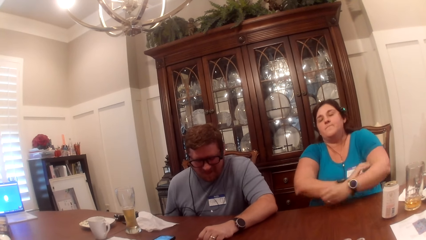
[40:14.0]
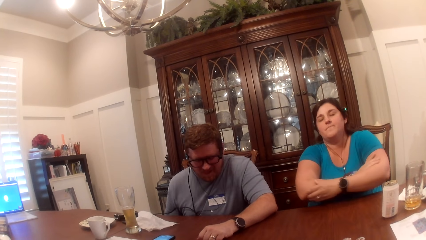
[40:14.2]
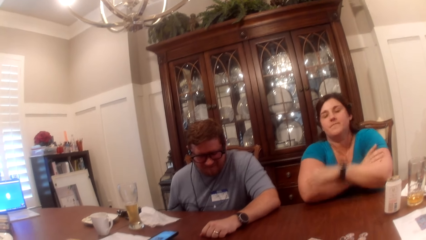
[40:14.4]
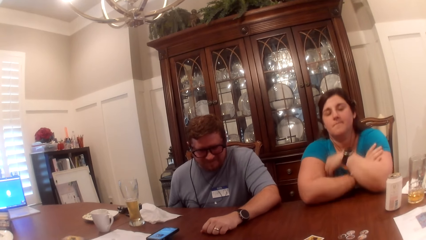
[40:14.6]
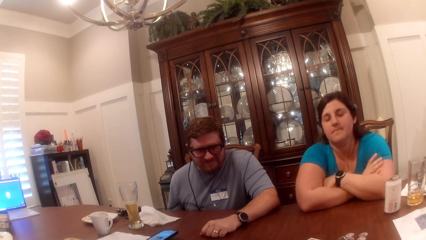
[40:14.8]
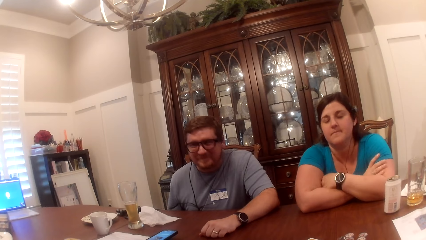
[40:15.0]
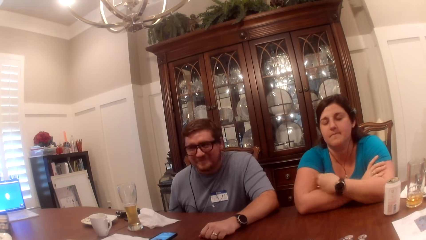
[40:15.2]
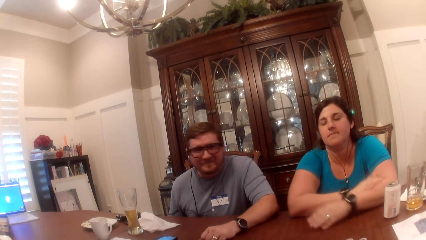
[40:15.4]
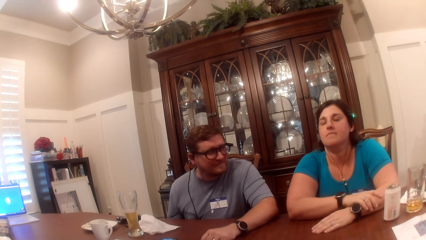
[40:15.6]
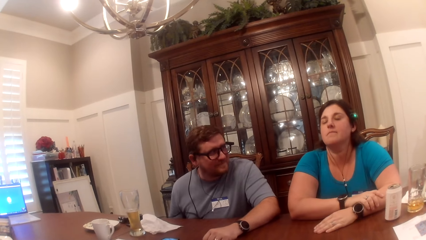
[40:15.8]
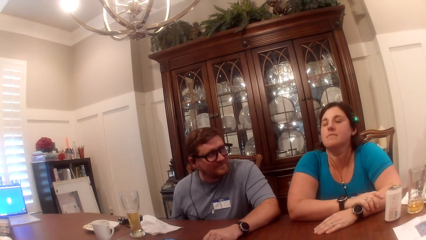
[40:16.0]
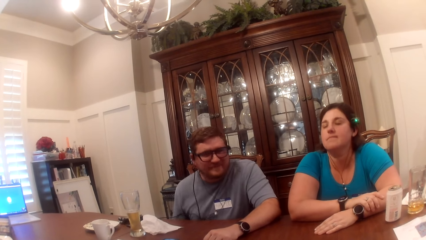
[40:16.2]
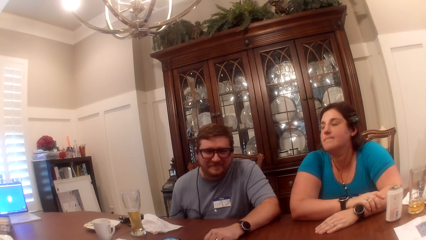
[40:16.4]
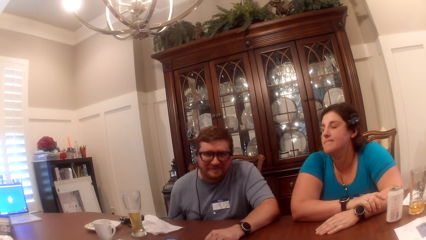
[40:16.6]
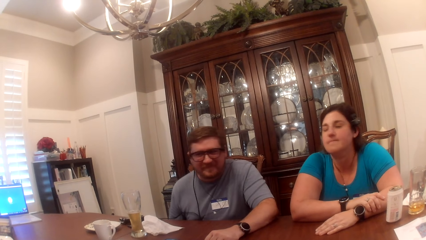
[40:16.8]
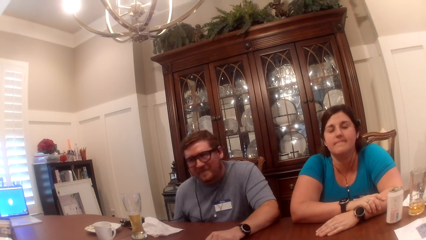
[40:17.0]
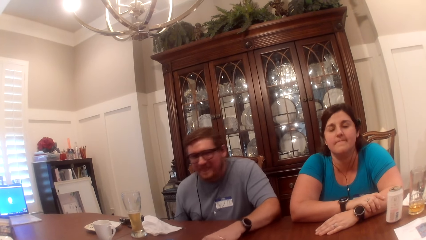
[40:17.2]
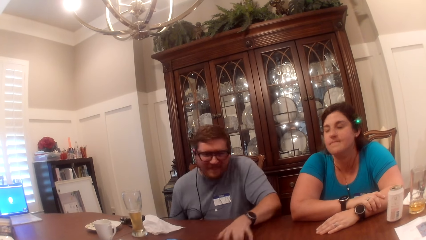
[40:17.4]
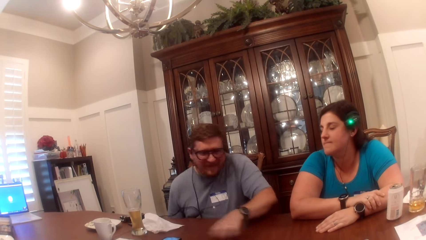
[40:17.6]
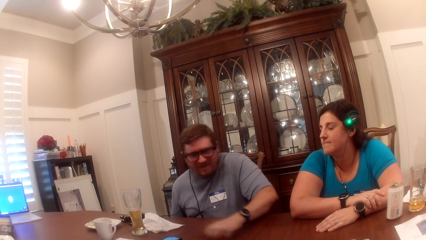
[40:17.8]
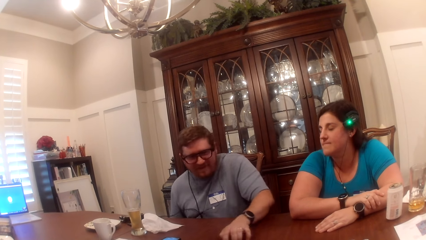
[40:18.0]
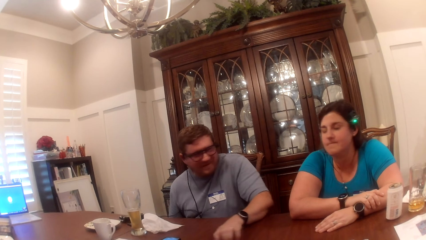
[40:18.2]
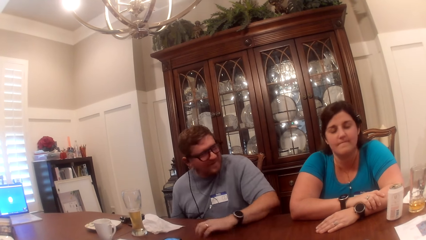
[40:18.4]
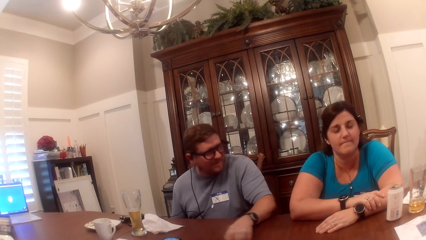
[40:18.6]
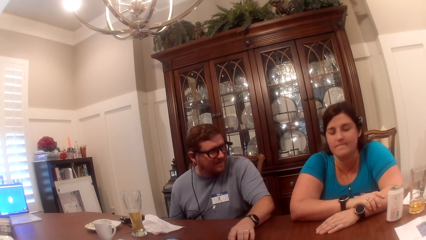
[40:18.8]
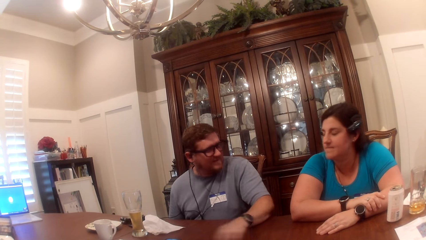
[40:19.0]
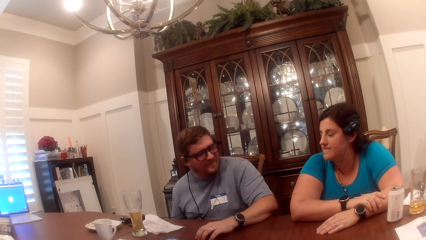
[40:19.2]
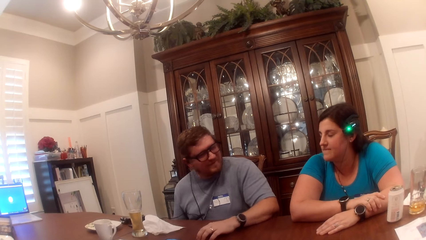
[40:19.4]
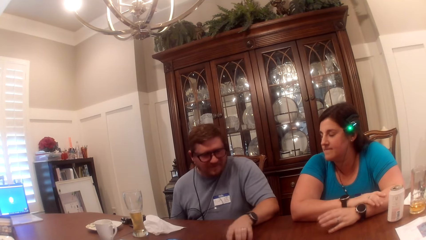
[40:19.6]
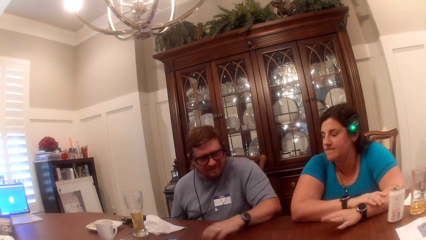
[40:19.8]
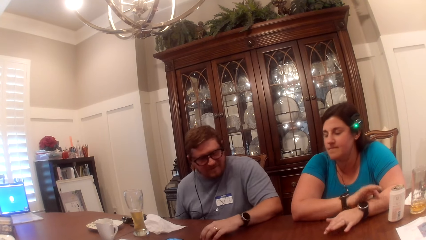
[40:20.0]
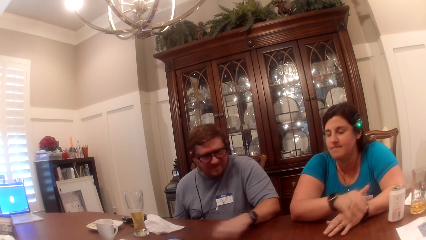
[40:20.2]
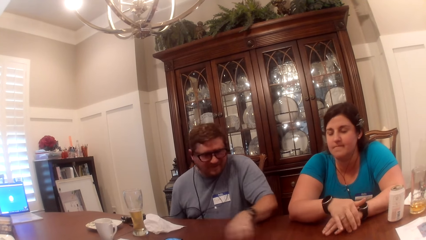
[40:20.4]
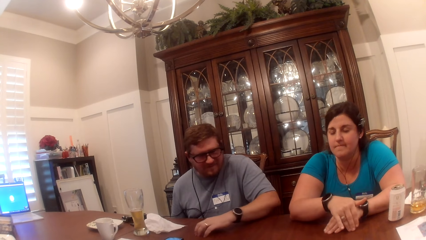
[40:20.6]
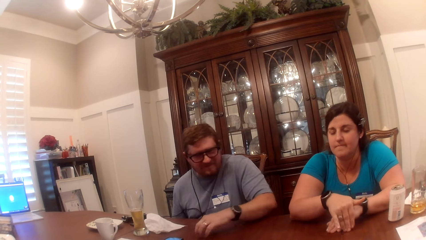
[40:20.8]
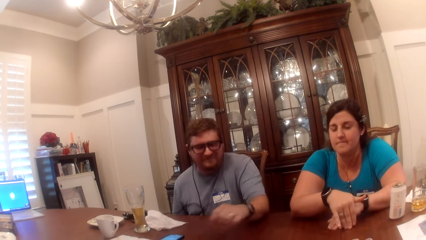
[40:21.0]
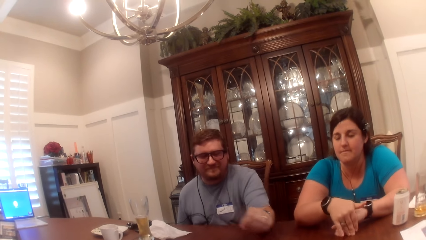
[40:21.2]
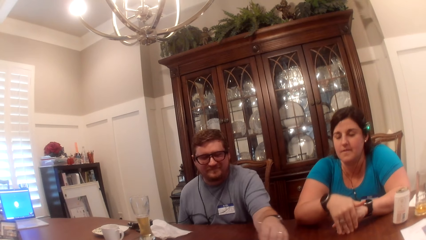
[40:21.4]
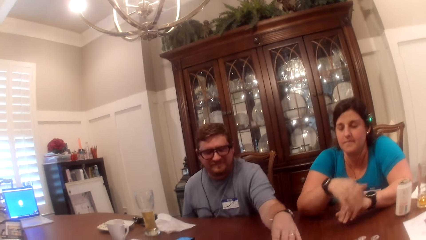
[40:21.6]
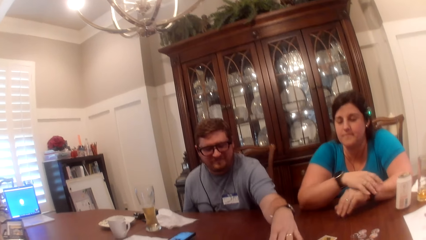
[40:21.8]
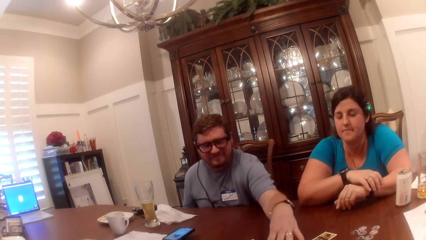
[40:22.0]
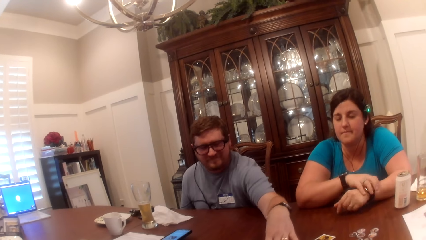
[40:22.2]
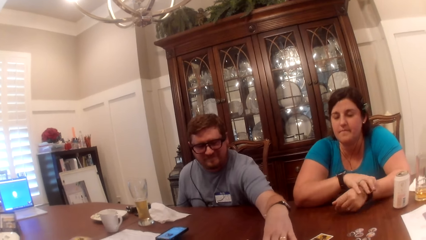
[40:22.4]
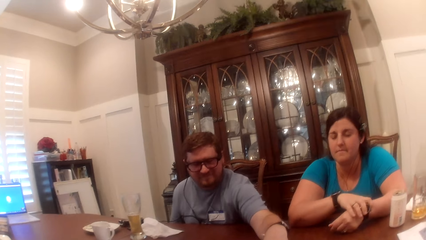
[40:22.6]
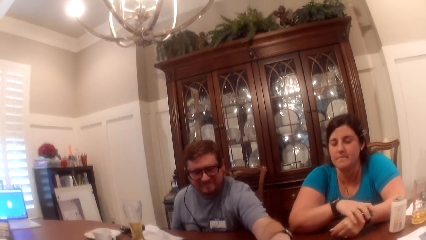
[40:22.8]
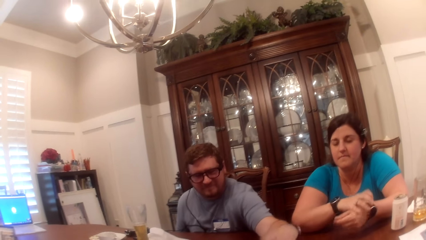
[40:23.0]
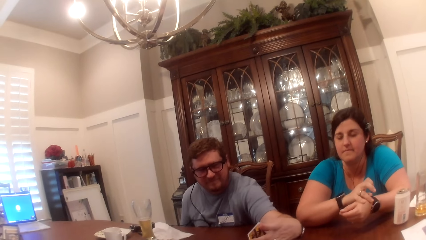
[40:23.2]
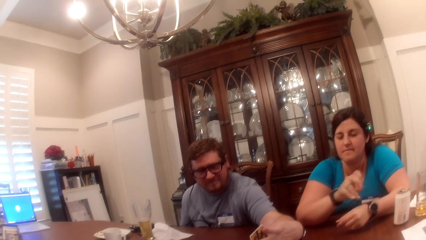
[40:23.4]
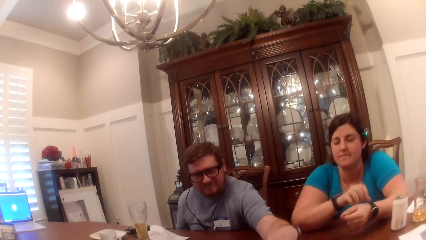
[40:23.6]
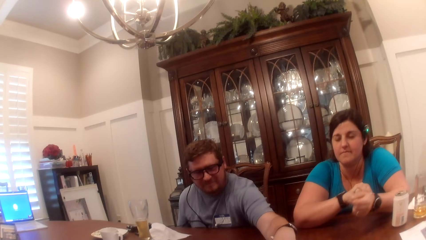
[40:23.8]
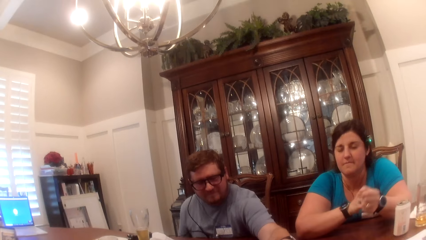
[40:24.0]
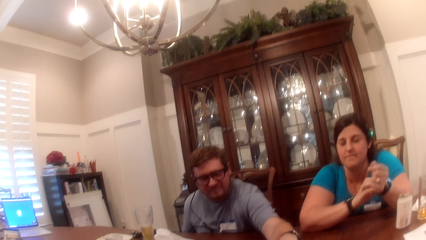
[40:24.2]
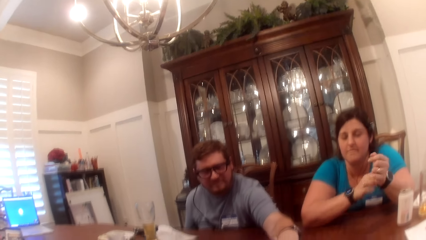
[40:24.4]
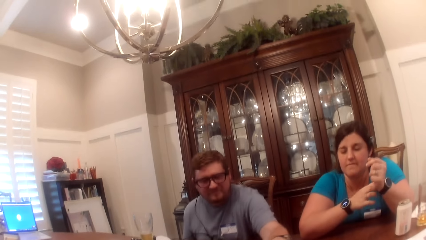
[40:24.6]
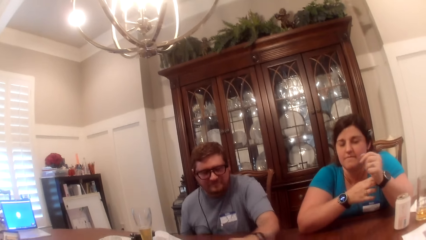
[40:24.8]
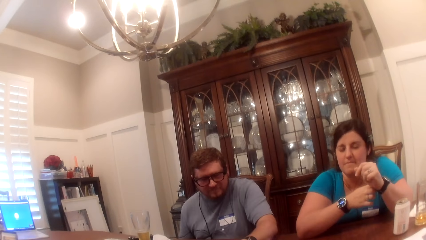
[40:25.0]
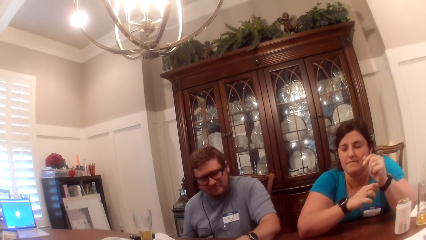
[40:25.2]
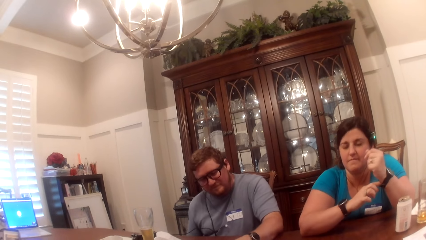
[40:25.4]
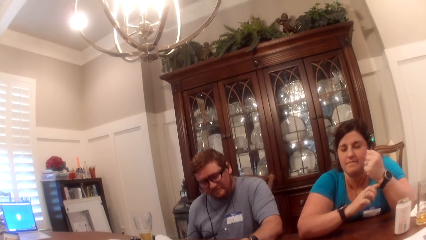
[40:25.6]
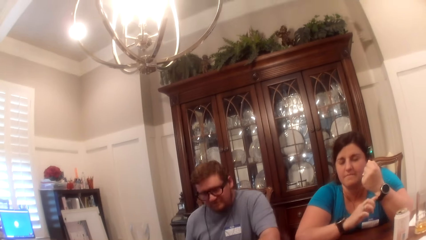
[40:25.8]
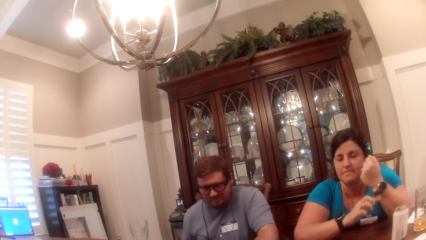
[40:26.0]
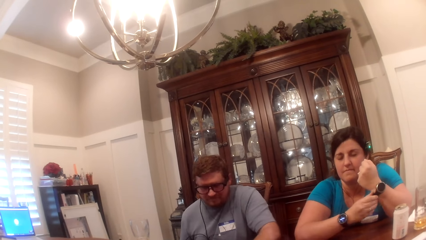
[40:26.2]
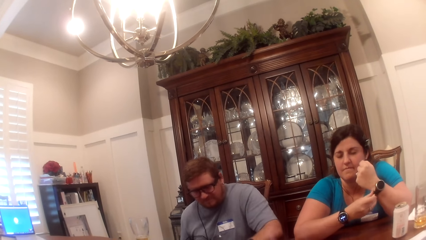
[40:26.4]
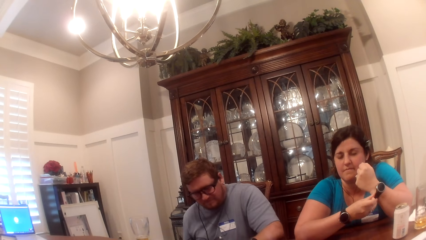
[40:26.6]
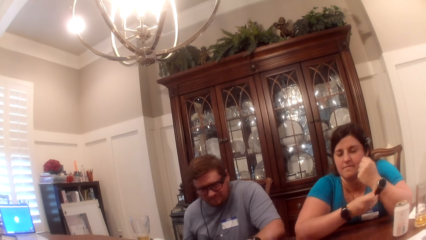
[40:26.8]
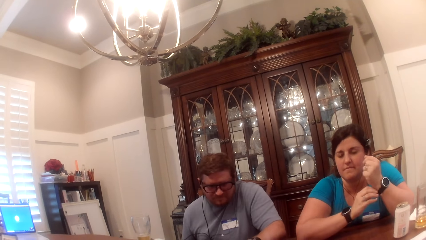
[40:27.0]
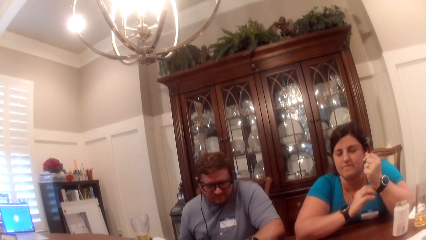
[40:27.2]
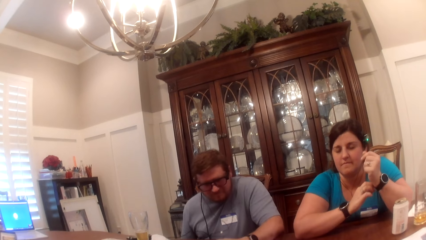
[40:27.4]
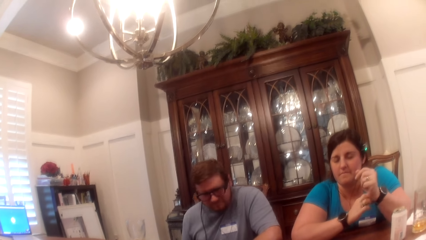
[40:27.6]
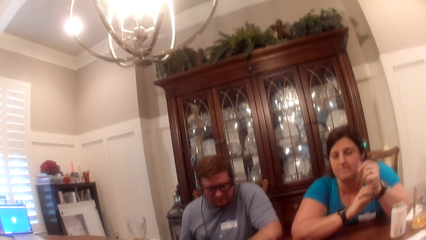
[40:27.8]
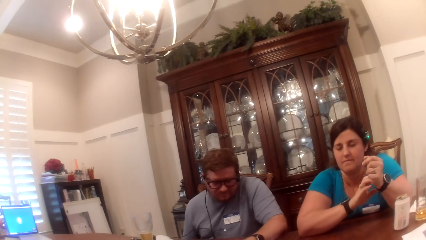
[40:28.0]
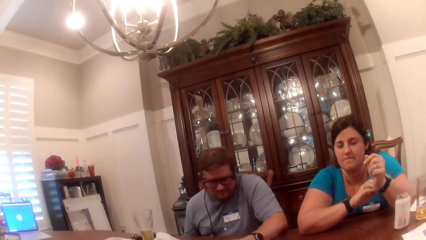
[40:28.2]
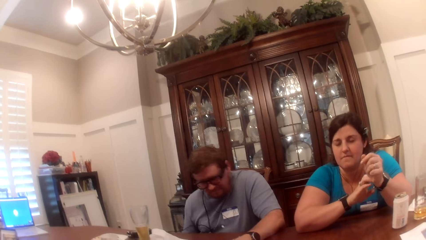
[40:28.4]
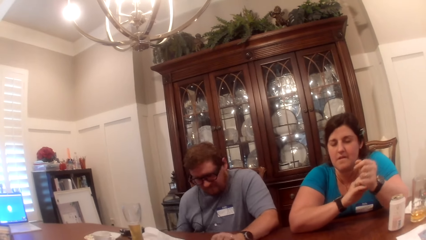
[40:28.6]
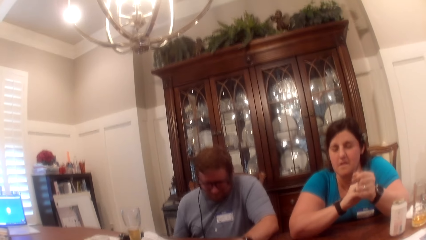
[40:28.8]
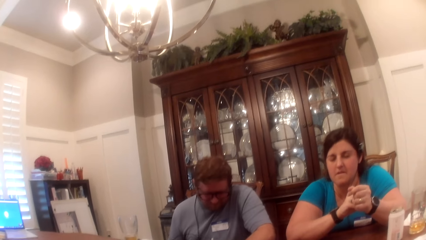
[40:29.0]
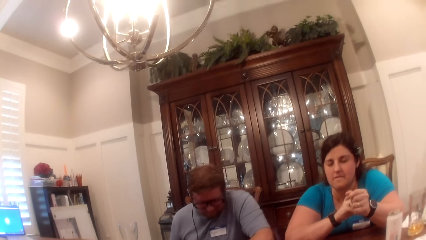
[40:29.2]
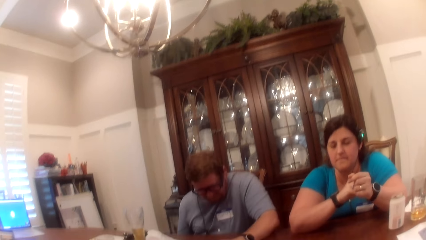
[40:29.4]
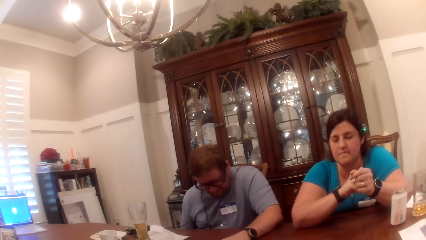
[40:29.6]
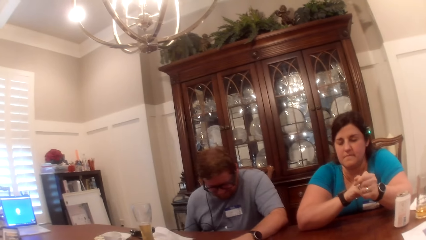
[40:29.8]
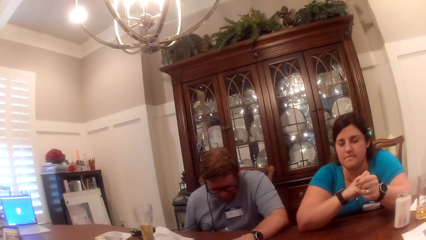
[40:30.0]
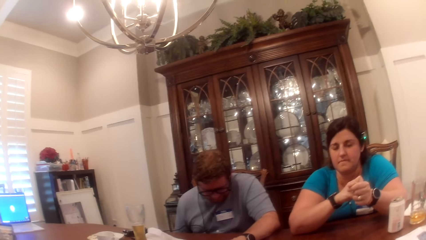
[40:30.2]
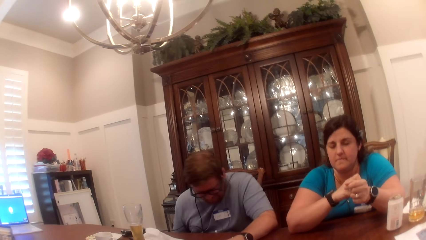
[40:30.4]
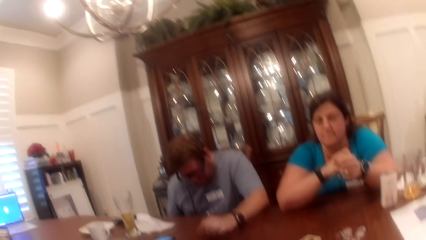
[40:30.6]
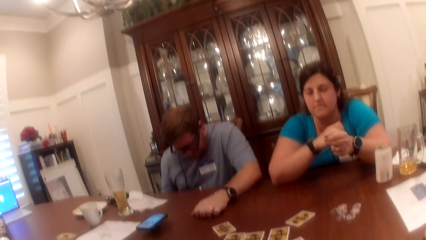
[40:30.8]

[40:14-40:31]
A person folds her hands. A man shakes his body and moves his hand on the table. The man moves the cards on the table. He picks up a card on the table with his left hand. He shakes his body.
